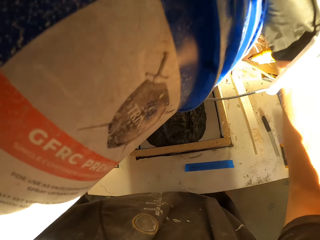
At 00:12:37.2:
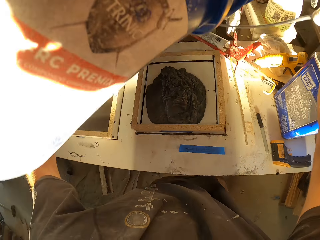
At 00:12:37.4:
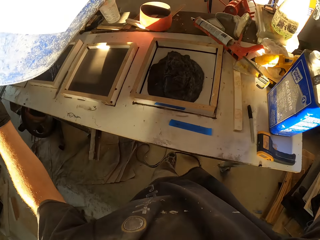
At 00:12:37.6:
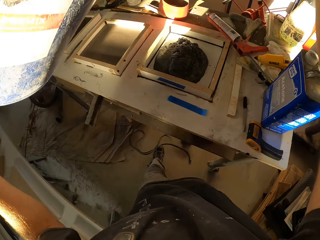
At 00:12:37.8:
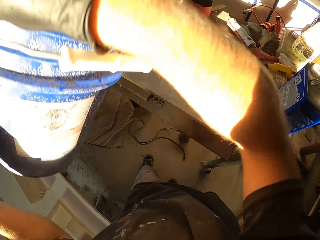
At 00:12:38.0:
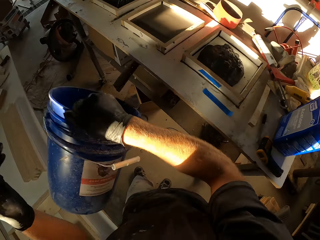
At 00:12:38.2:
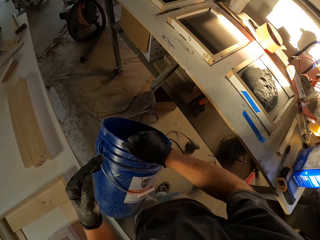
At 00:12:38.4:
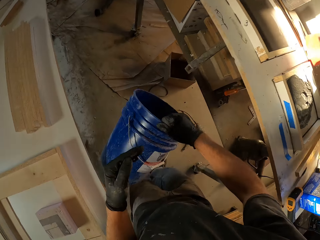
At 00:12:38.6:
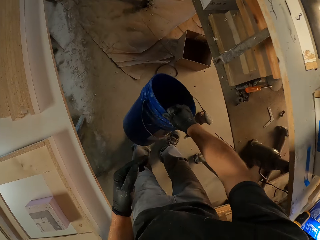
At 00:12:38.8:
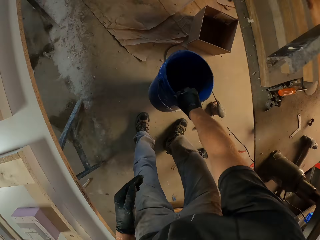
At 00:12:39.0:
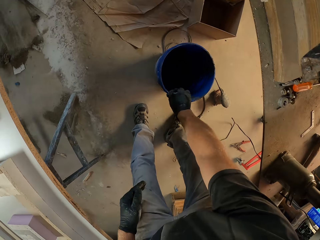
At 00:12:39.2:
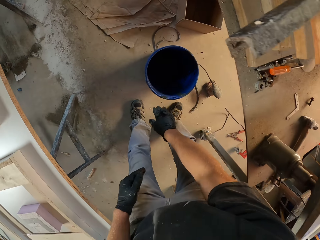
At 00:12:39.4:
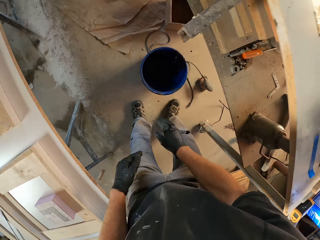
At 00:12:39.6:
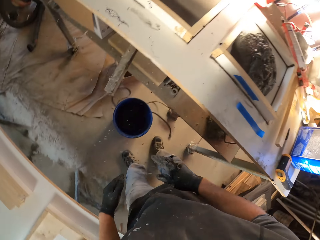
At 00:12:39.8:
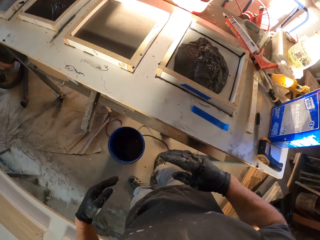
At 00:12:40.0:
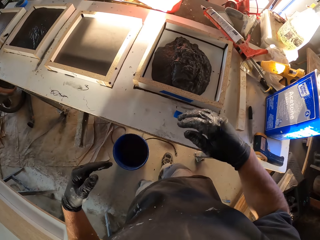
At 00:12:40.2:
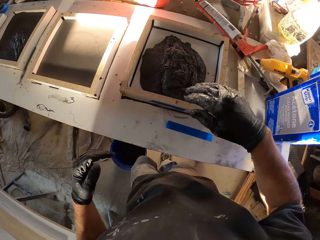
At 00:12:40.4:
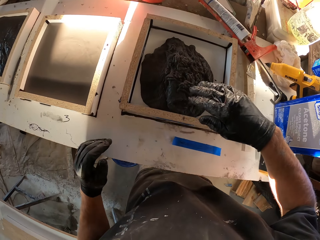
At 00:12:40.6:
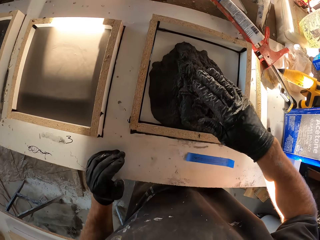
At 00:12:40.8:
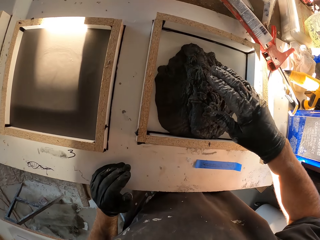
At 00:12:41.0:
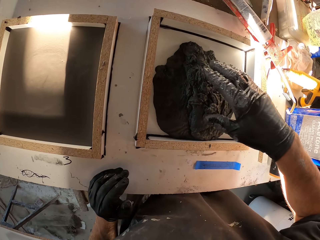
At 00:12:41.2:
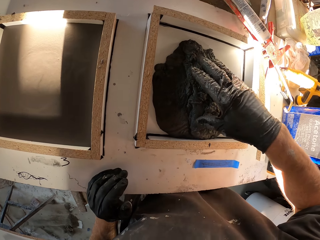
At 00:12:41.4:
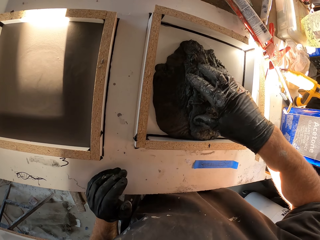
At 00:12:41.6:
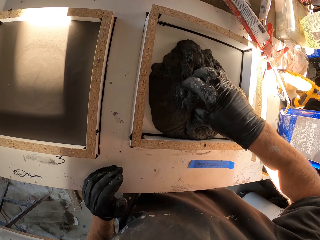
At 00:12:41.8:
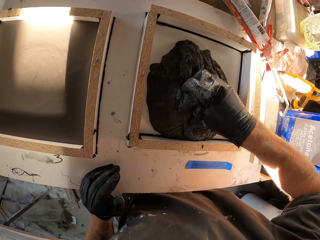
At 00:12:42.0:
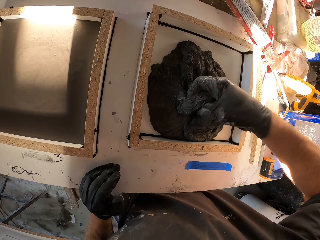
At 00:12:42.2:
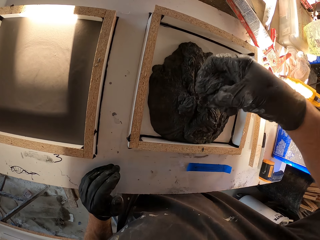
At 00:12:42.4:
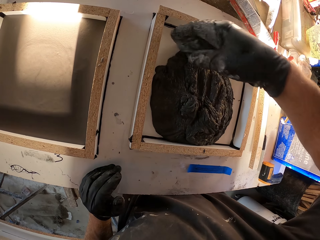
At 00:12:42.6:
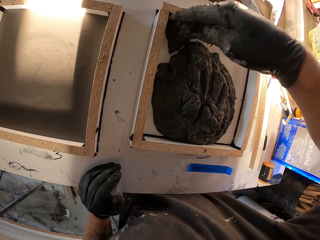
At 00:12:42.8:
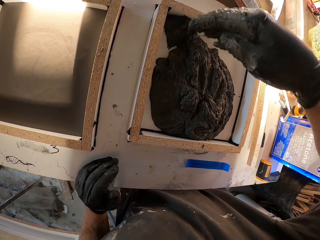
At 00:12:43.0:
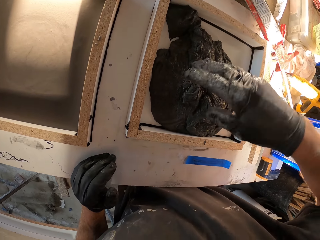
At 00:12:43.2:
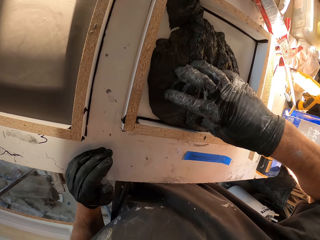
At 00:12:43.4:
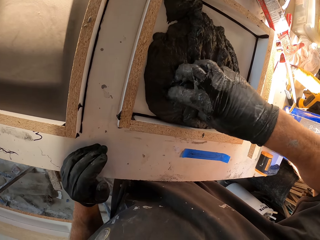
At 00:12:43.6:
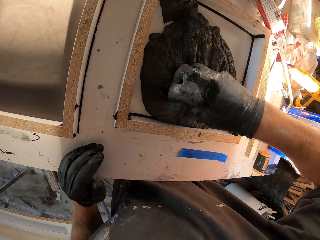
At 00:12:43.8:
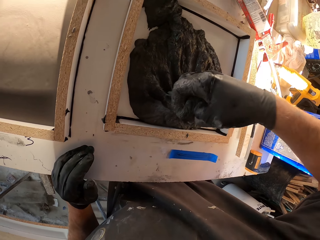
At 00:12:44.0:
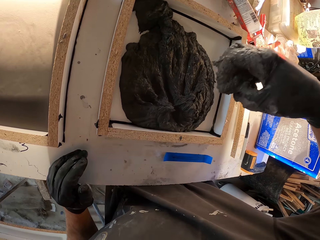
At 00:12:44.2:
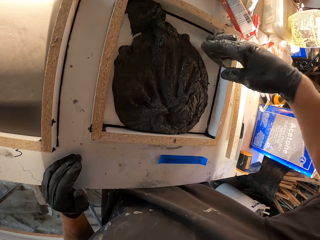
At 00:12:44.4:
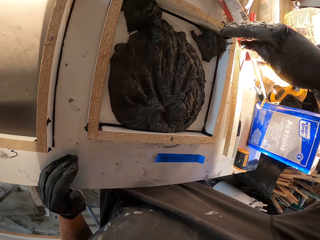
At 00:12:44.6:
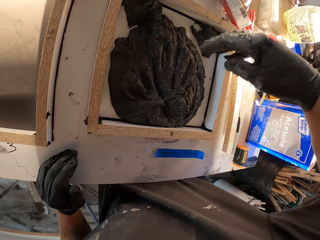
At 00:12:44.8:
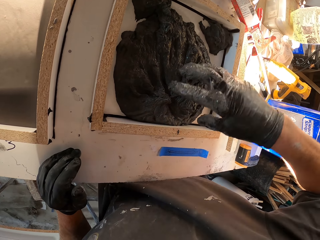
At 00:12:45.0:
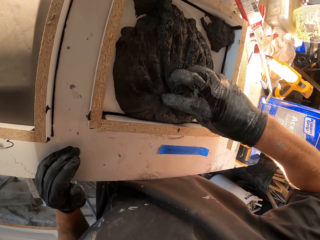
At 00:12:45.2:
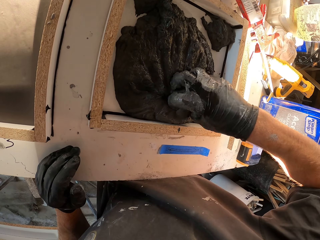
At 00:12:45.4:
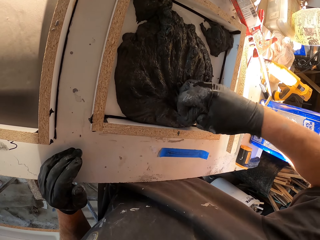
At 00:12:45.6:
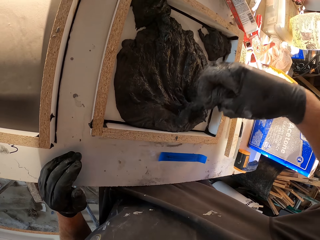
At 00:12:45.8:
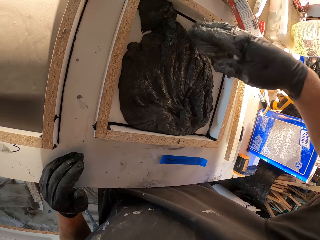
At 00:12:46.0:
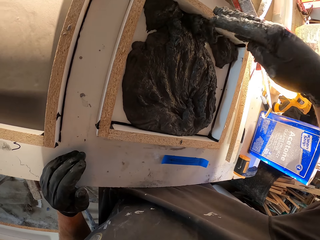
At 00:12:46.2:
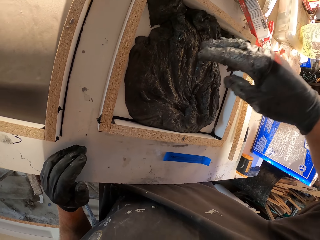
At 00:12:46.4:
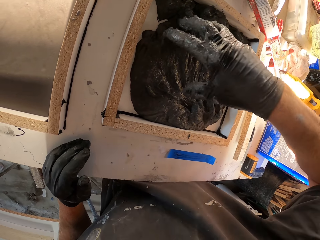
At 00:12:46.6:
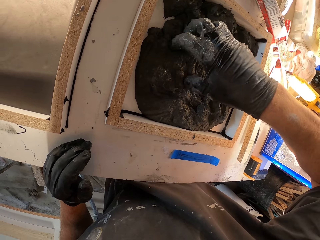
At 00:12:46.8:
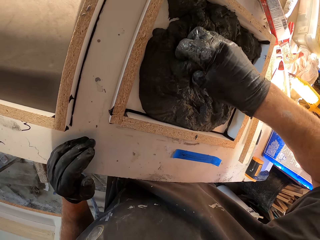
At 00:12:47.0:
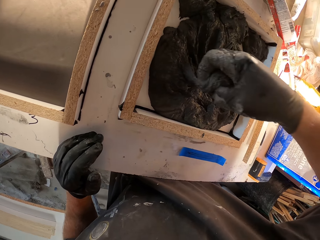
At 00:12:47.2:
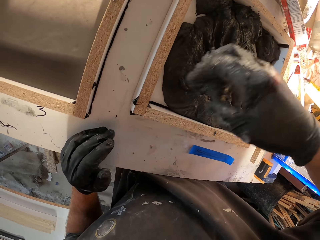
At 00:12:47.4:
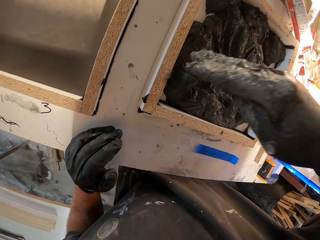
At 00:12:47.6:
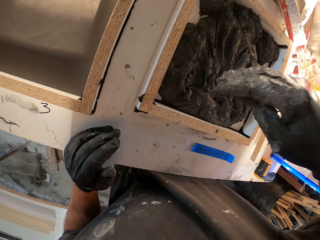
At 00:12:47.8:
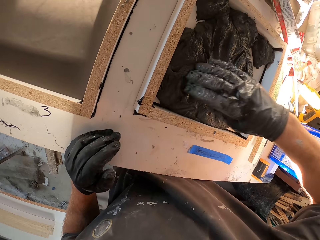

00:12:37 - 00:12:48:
The camera wearer puts the bucket on the floor. They spread the mixture on the table.

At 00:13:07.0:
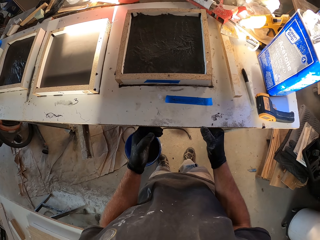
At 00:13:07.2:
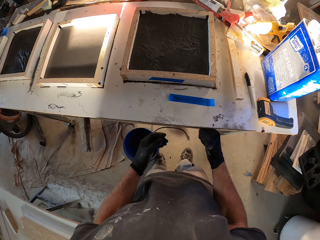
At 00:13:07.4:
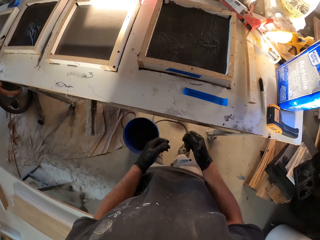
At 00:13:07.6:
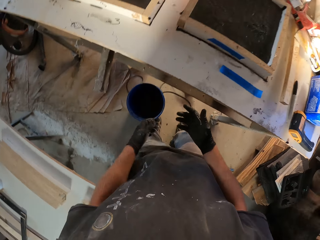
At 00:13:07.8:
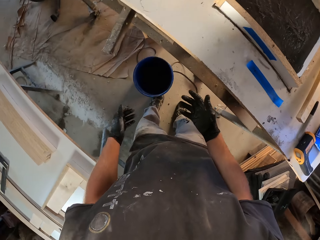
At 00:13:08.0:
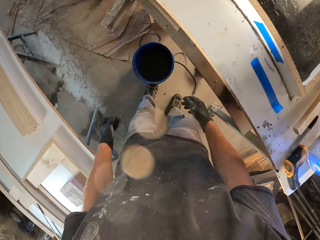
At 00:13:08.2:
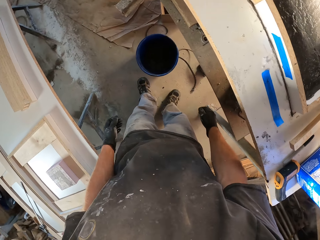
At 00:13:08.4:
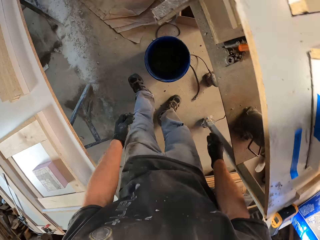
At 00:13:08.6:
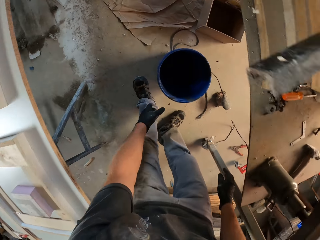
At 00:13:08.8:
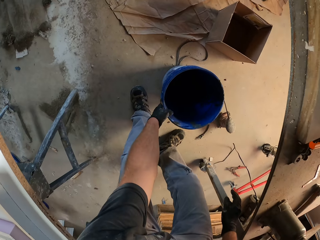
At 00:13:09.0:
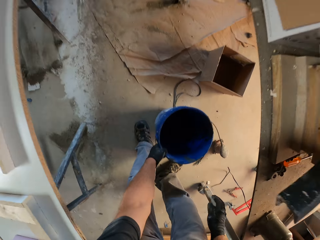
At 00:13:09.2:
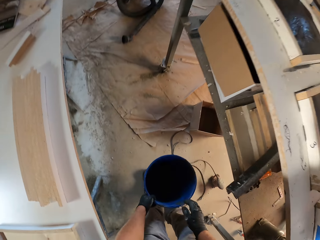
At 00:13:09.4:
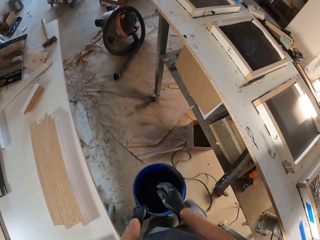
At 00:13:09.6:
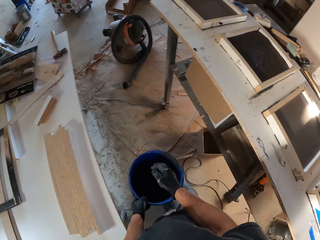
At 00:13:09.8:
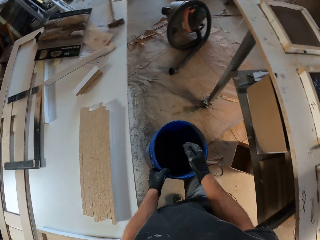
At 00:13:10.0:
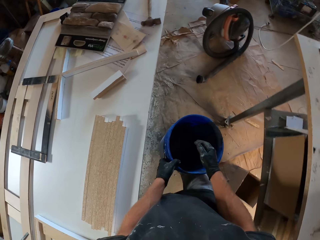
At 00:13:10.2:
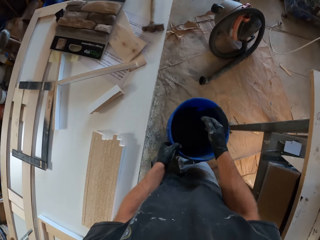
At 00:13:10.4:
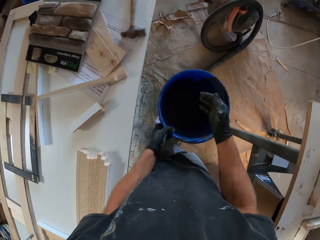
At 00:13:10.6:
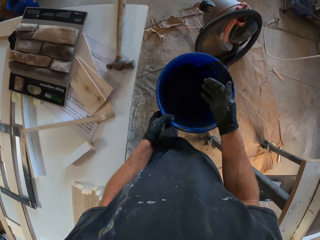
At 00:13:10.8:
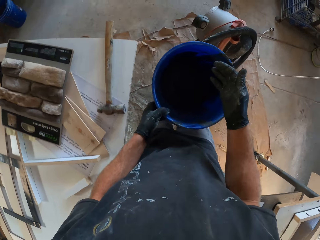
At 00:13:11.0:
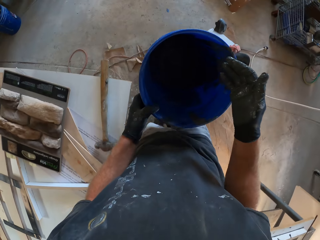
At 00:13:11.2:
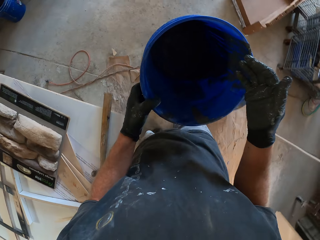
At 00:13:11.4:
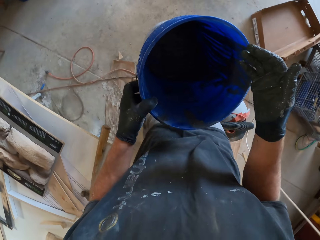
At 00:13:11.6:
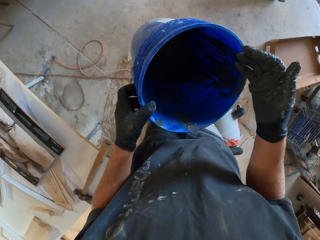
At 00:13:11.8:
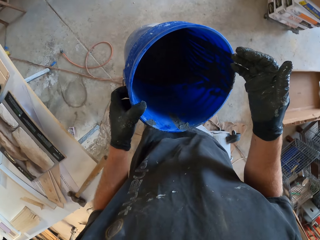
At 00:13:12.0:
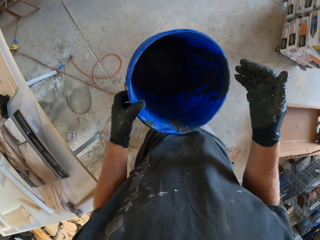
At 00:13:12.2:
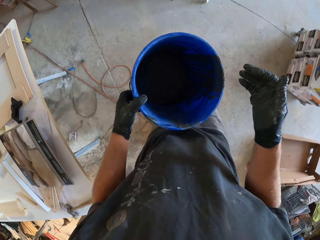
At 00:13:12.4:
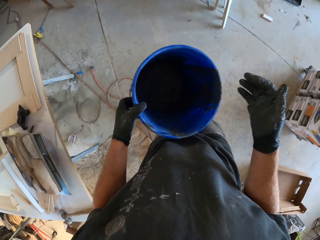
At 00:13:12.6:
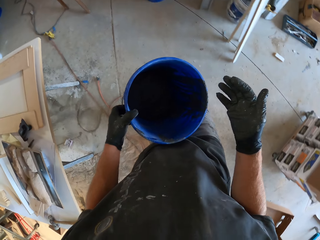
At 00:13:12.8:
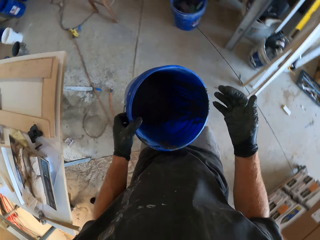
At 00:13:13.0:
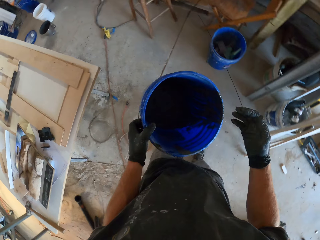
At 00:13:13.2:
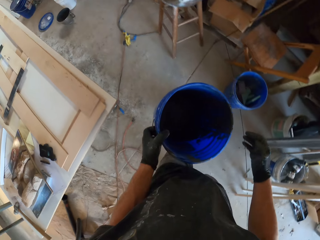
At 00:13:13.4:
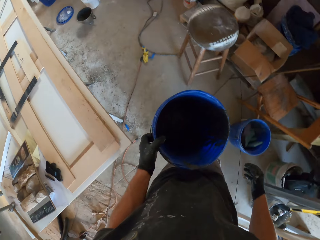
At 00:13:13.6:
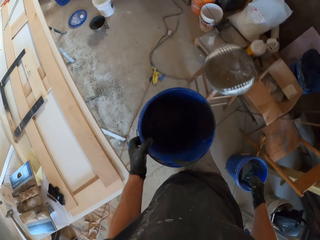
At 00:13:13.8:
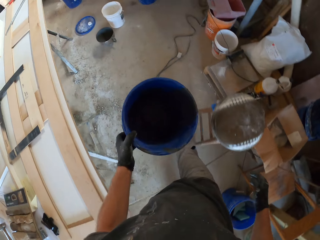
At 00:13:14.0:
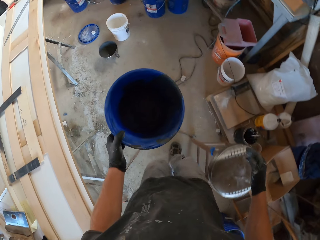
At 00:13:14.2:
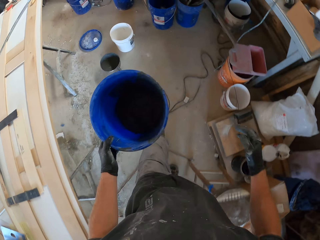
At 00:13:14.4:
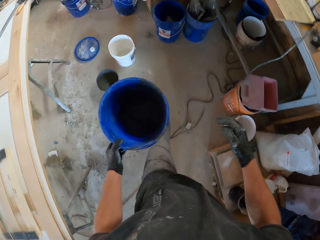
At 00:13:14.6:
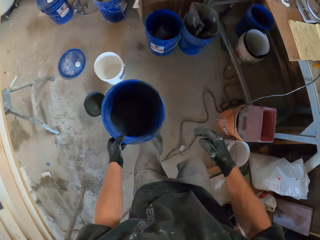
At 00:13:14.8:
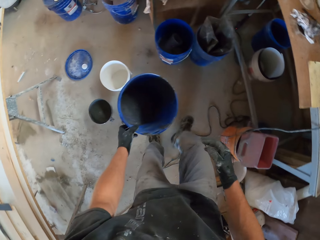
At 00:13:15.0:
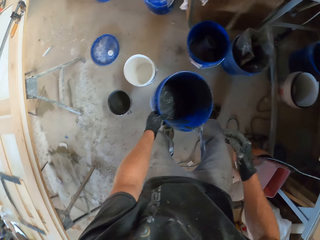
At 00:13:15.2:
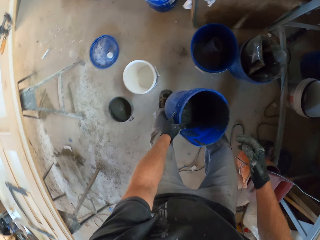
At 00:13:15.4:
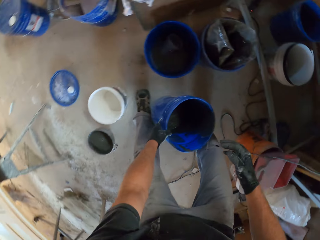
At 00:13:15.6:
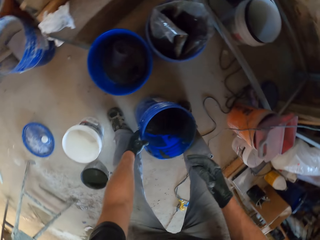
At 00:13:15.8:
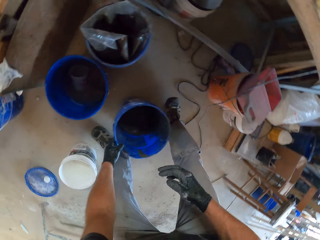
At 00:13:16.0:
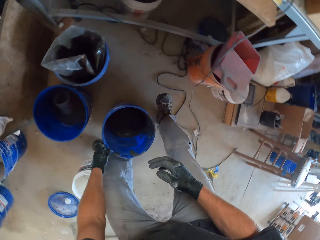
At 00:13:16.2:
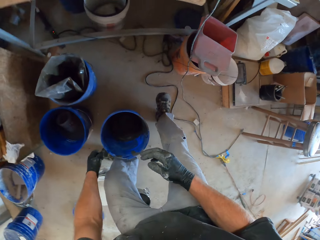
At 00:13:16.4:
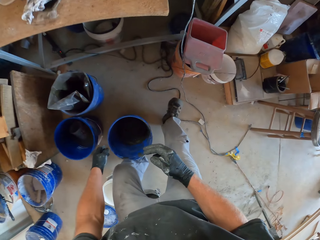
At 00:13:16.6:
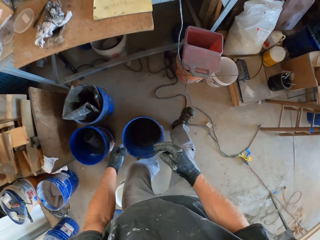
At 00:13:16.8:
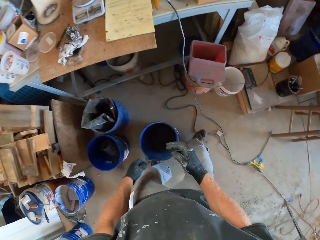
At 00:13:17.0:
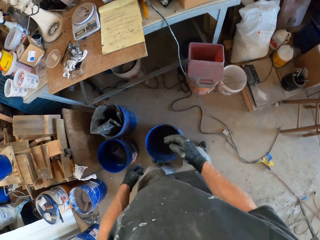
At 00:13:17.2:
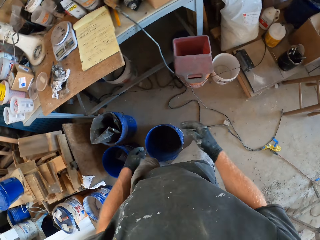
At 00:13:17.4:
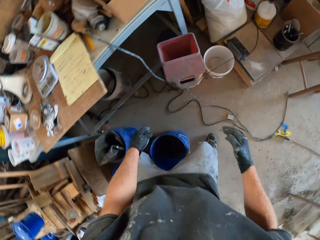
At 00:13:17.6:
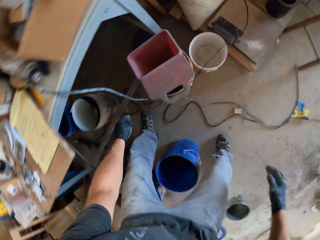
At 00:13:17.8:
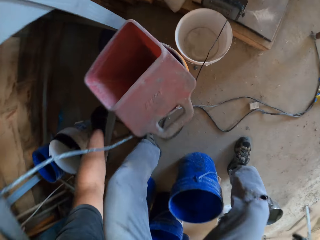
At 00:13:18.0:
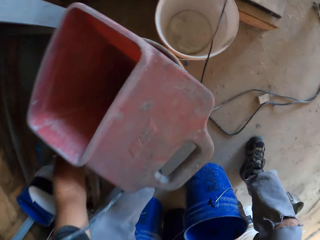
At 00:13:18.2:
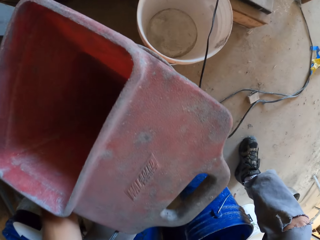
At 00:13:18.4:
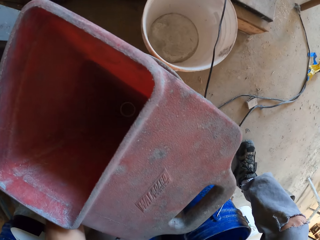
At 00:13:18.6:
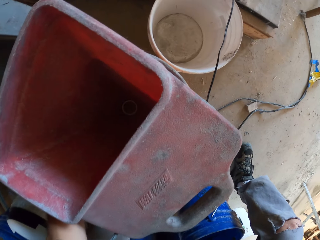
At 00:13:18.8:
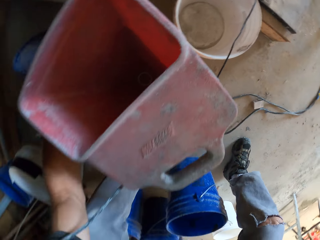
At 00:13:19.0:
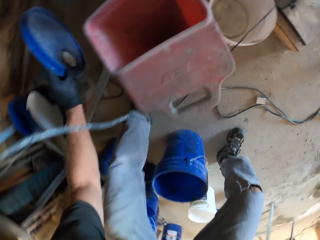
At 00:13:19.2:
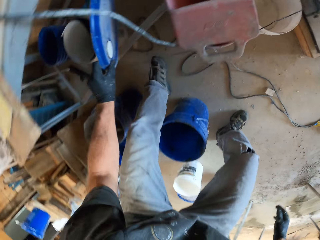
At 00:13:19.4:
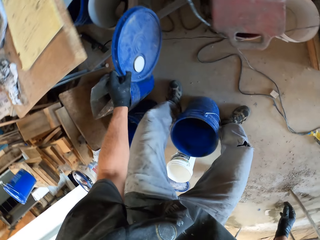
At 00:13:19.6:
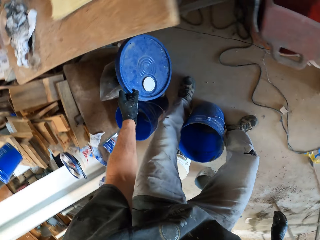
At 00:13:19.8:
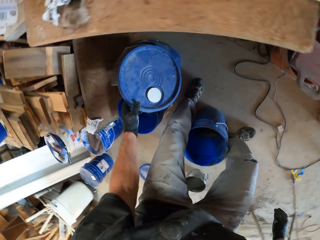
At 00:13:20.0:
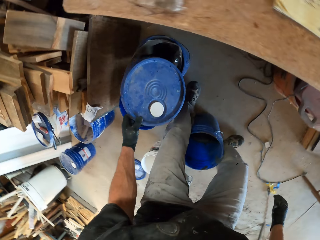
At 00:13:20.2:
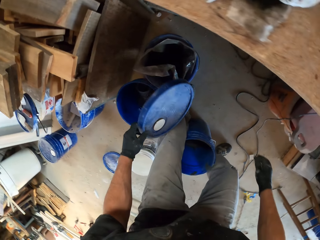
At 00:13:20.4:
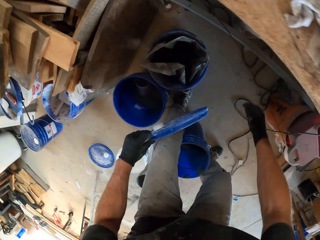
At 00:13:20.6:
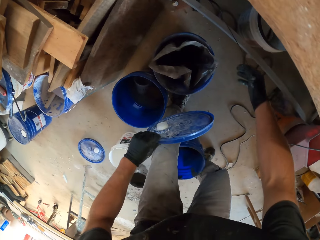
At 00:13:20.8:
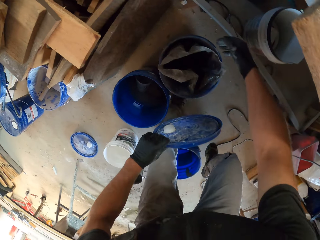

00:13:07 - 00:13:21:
The camera wearer picks up a bucket. They walk around. They put down the bucket. They pick up the bucket cover.
